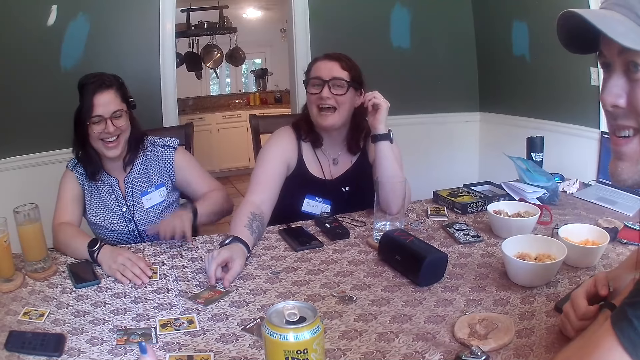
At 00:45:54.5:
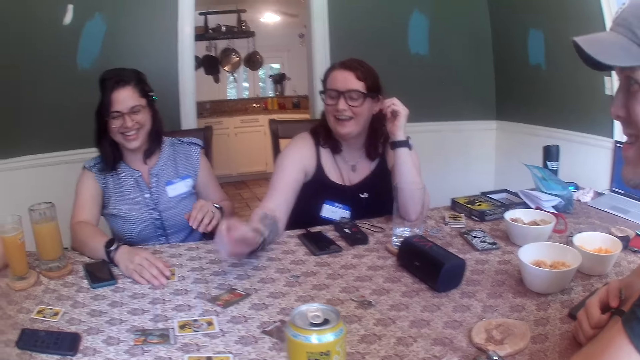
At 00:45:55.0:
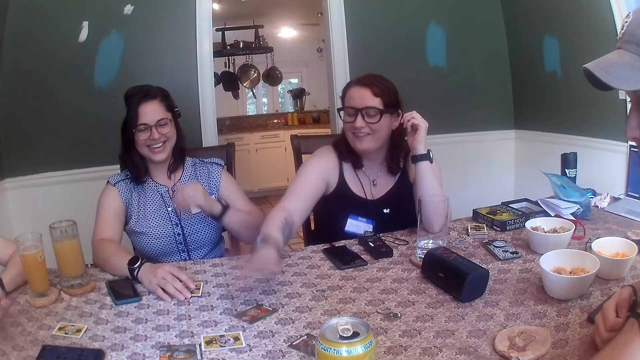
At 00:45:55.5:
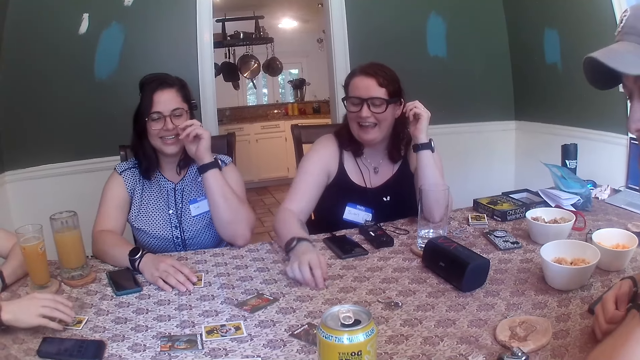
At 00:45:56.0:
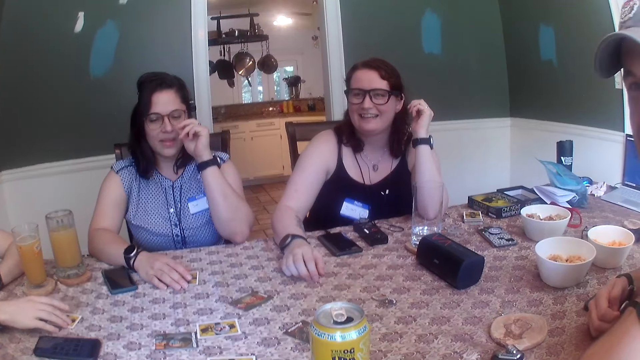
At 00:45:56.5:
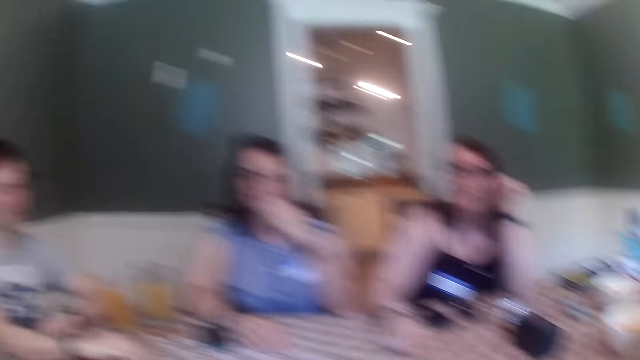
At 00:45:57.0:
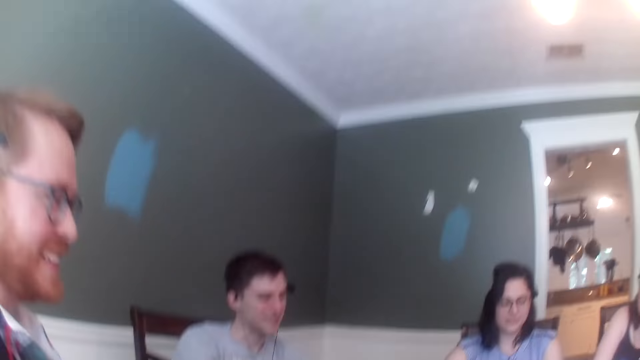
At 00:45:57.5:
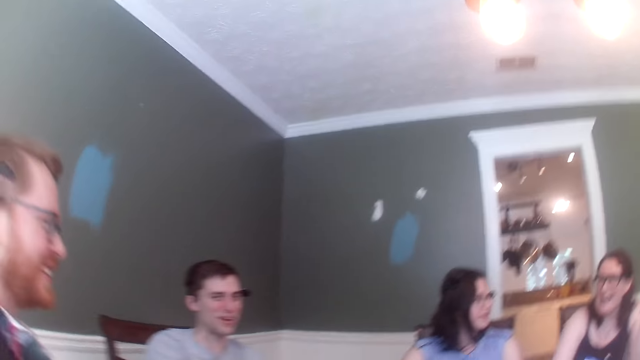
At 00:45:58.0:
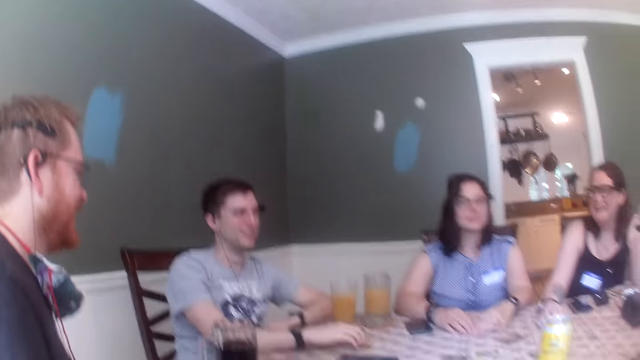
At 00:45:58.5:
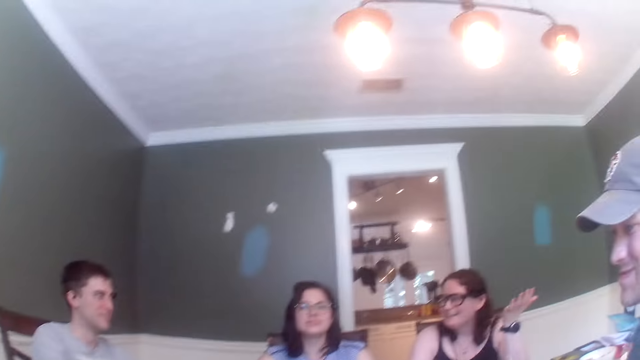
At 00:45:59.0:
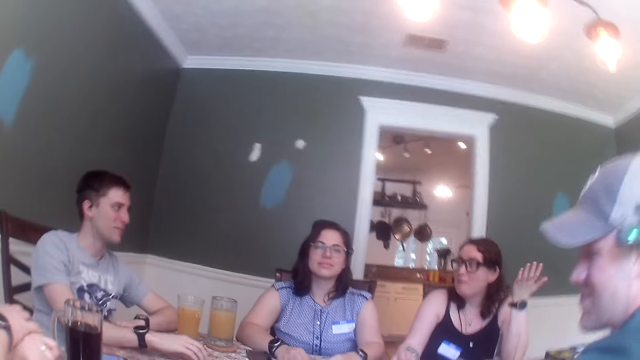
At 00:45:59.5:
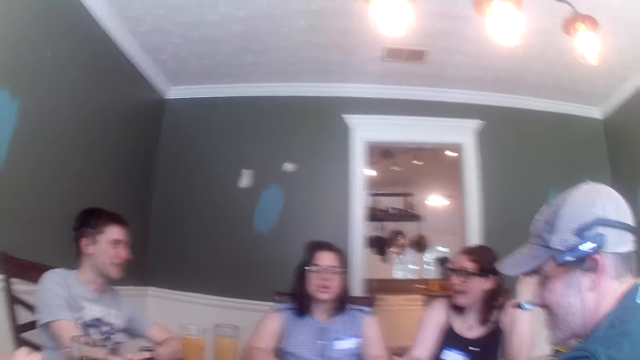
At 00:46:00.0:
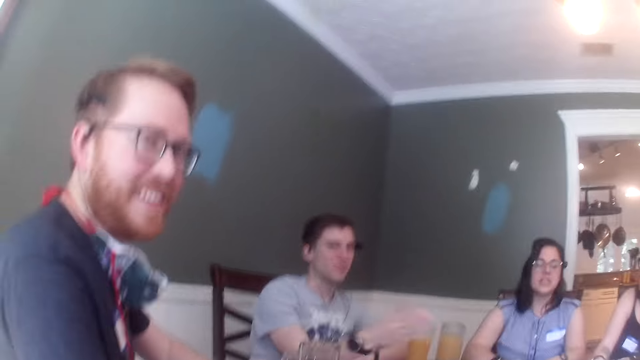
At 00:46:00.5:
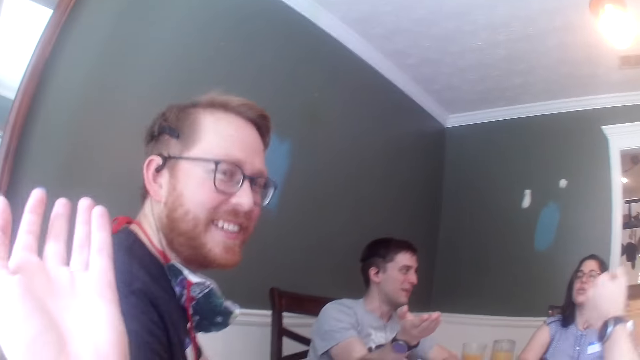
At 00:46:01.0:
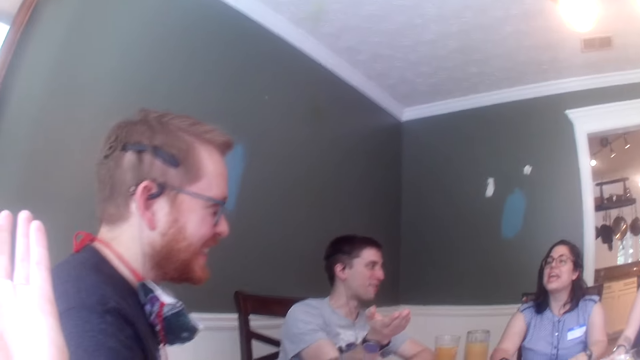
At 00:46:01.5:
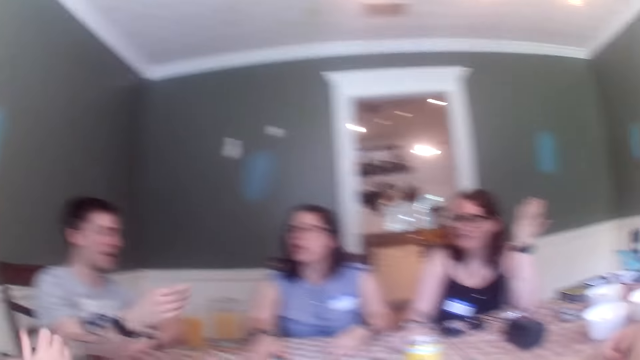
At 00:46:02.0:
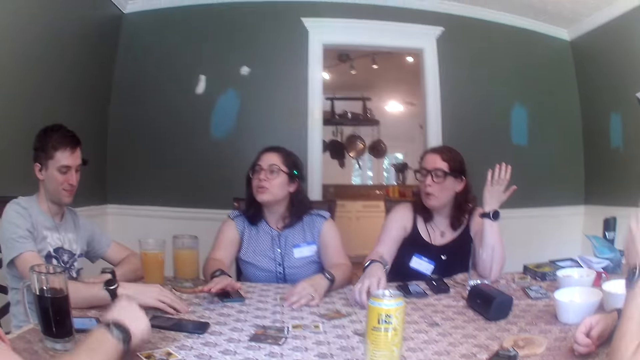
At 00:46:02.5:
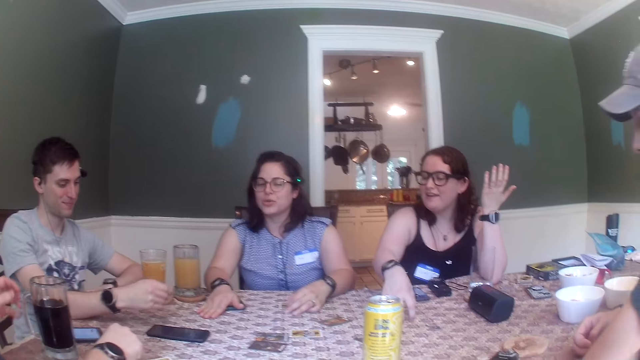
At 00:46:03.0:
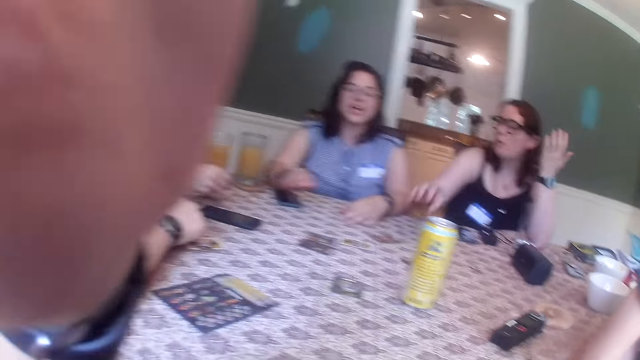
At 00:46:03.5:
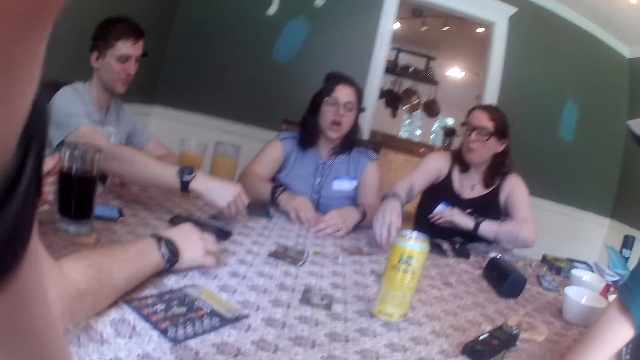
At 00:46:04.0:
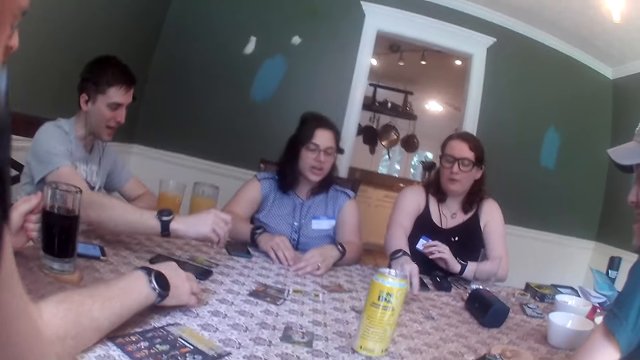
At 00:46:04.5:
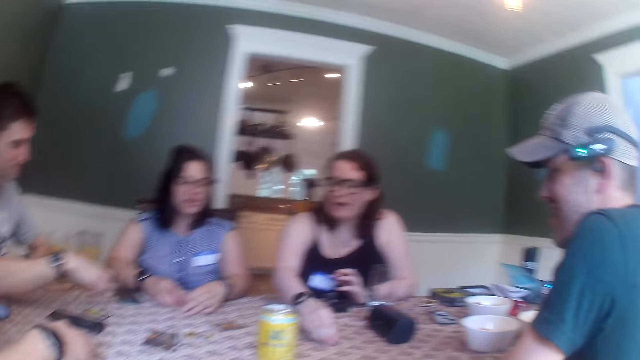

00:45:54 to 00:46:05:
A woman beats the card on the table with her right hand. A man touches a card on the table with his right hand. The man picks the card on the table with his right hand and turns the card in his right hand. Another man holds the cup of soft drink on the coaster on the table with his left hand. The first man places the card on the table with his right hand. The woman picks a token on the table with her right hand.

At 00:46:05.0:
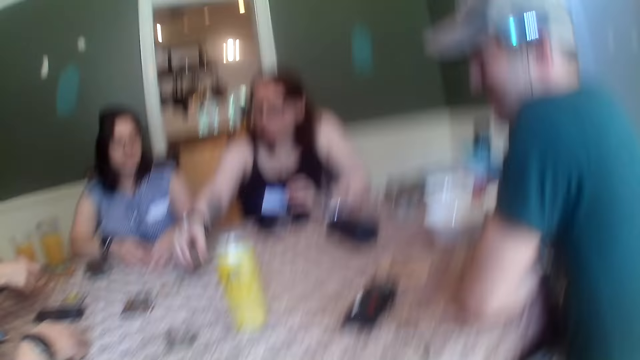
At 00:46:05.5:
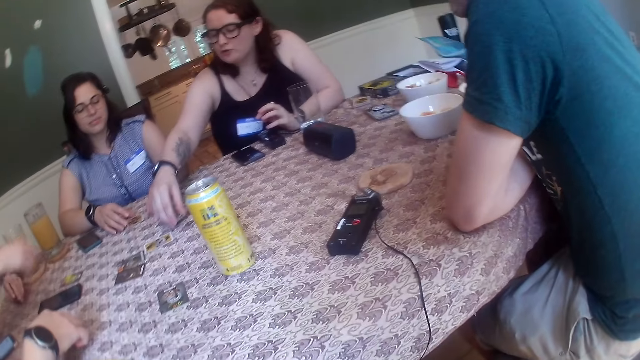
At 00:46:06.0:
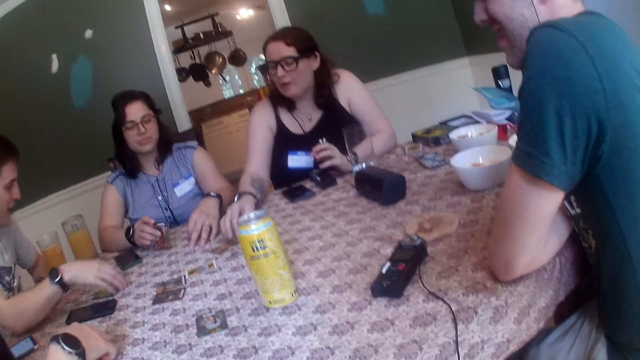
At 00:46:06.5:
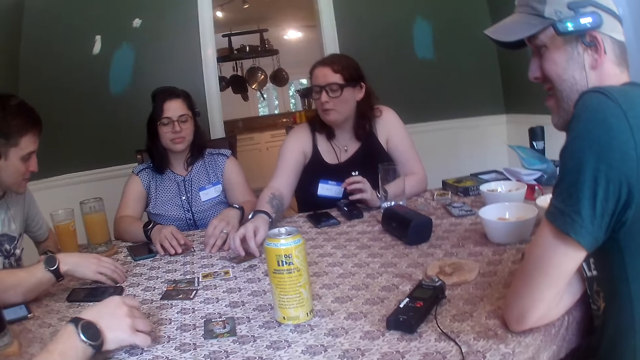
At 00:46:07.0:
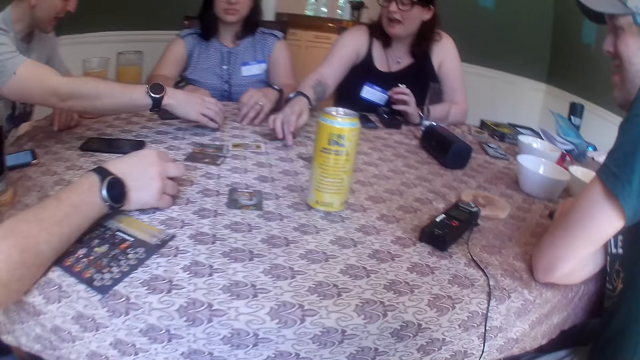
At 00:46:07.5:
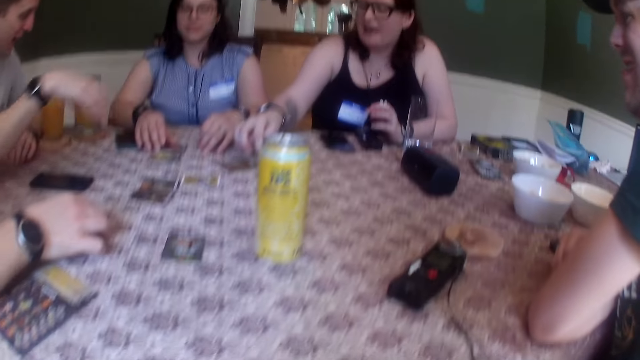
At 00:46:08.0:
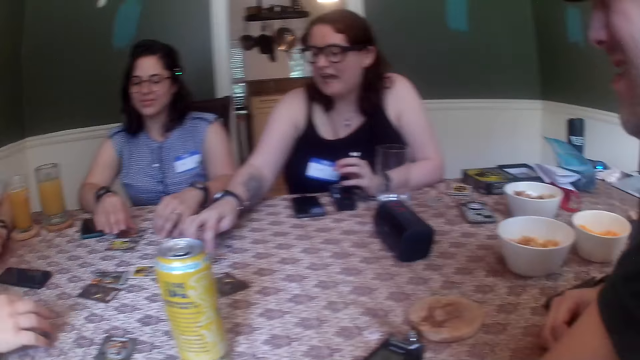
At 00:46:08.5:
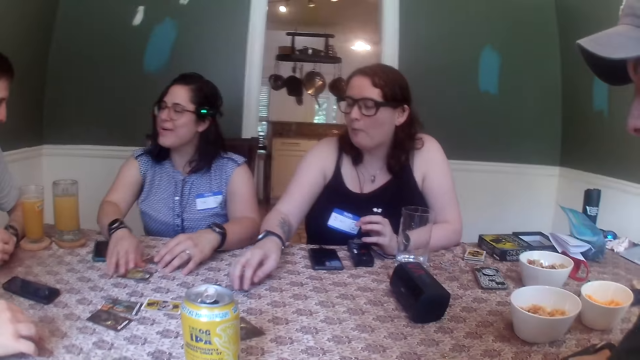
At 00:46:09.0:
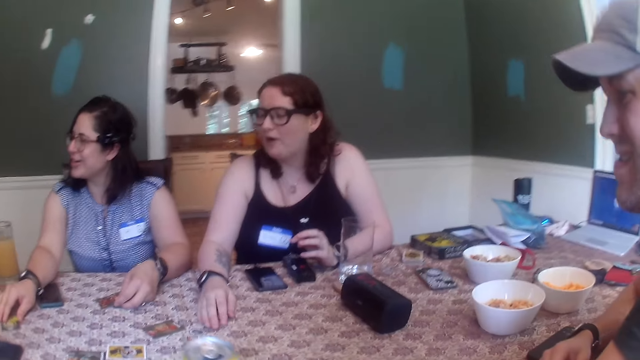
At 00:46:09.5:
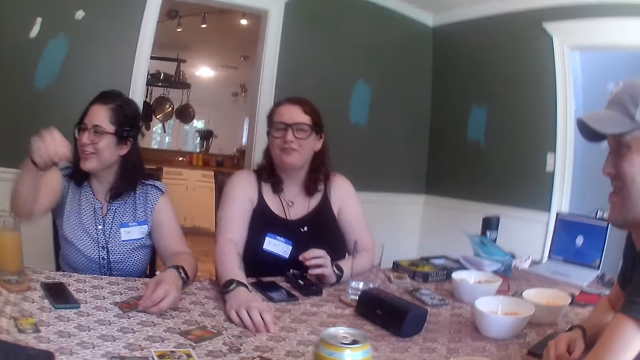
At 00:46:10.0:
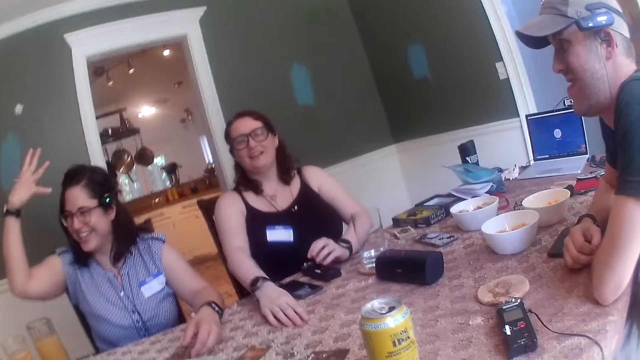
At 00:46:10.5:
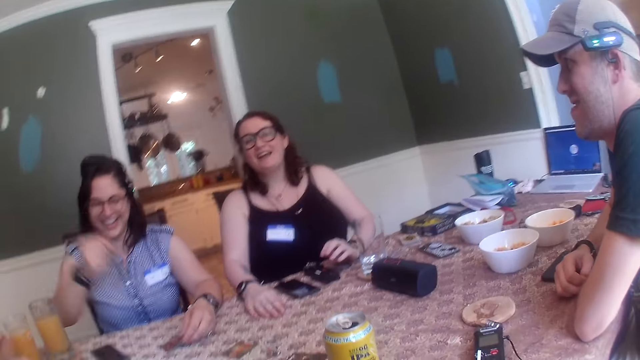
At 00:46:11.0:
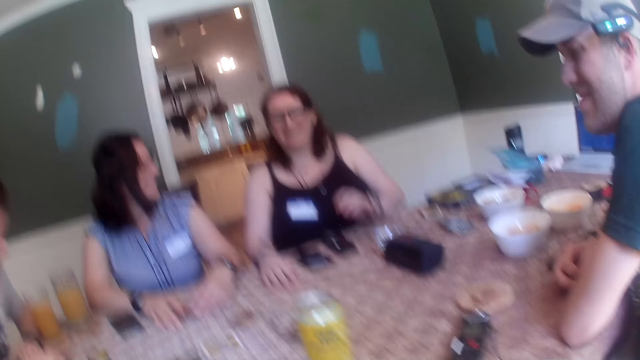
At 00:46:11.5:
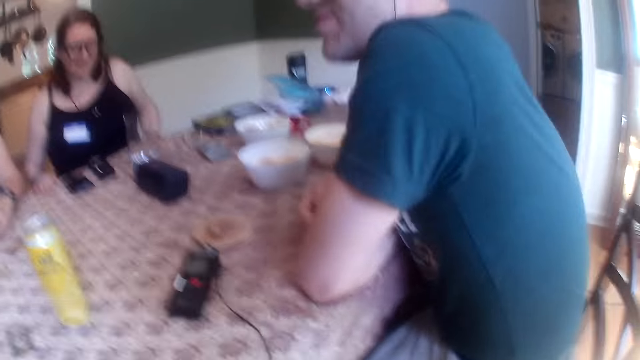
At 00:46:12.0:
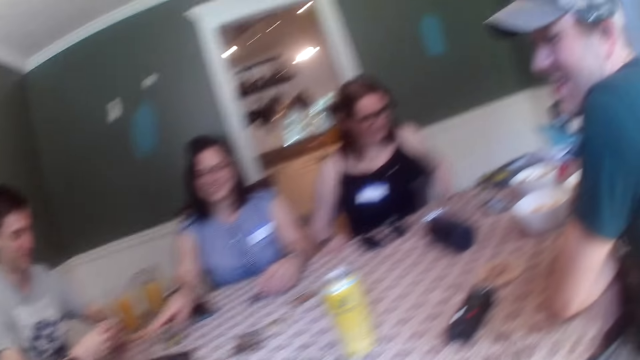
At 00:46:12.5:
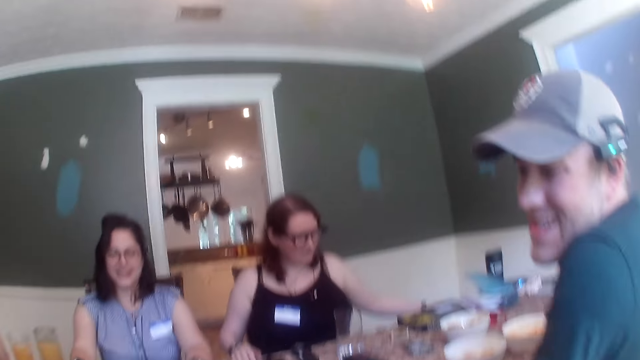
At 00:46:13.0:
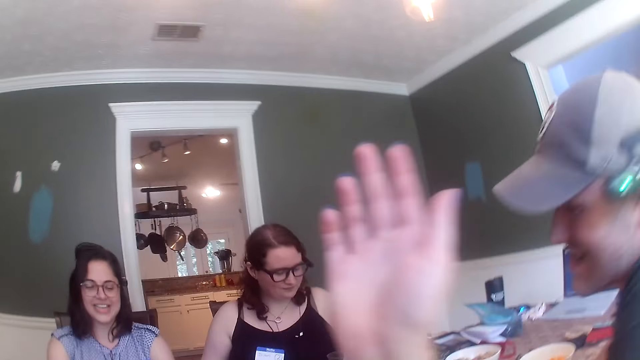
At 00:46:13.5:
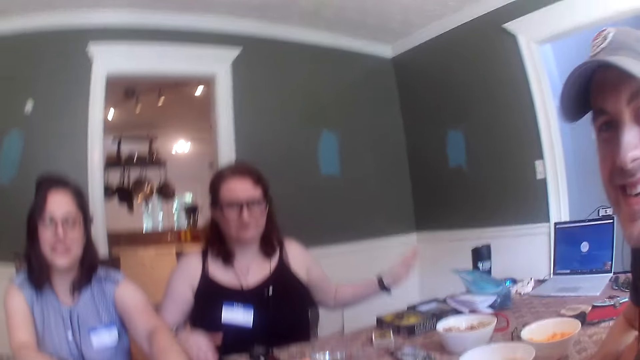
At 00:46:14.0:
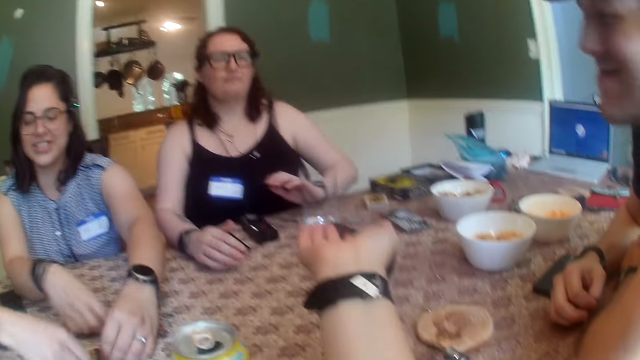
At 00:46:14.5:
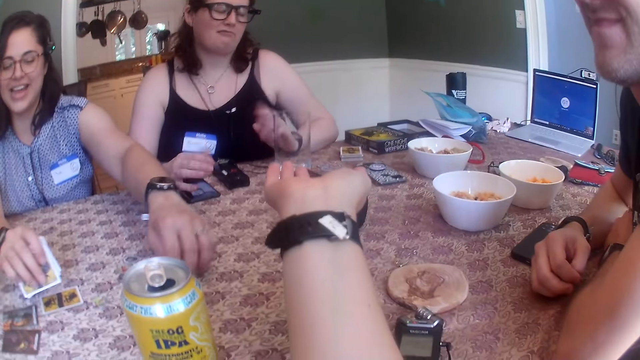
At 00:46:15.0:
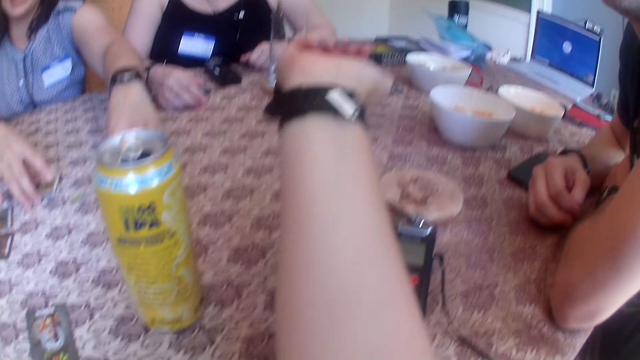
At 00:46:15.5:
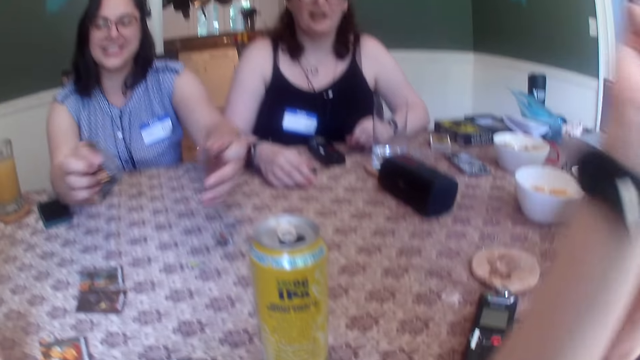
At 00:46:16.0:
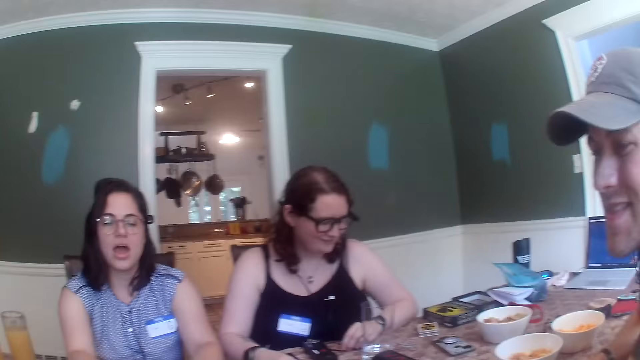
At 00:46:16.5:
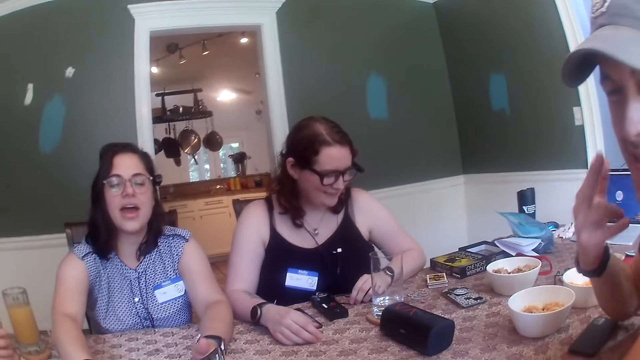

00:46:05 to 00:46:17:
A woman places the token on the table with her right hand. Another woman turns a card on the table with her right hand. The first woman moves some tokens on the table with her right hand. The other woman places the card on the table with her right hand. A man picks the card on the table with his right hand and places the card on the table with his right hand. The other woman converses with the man. The other woman transfers a card on the table from her right hand to her left hand, moves a card on the table with her right hand, and gives the man a knuckle with her right hand. The man gives the other woman a knuckle with his right hand. The camera wearer converses with the group of people at the table. They point at a woman. The man moves a card on the table with his right hand. The other woman picks a card on the table with her right hand, picks a card on the table with her left hand, and joins the cards in both hands together.
